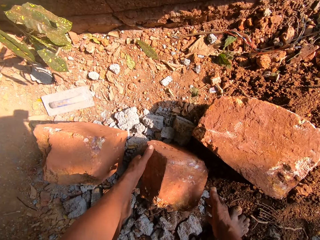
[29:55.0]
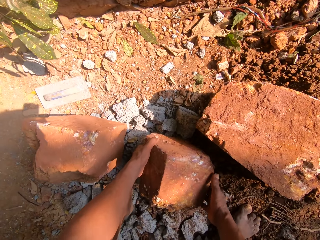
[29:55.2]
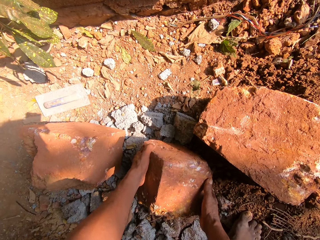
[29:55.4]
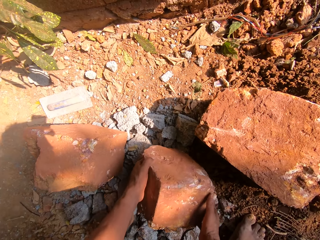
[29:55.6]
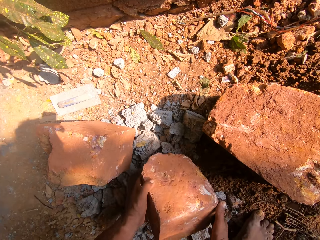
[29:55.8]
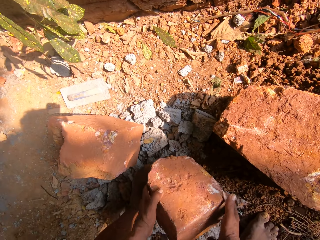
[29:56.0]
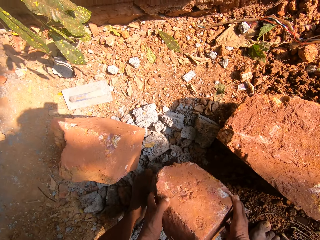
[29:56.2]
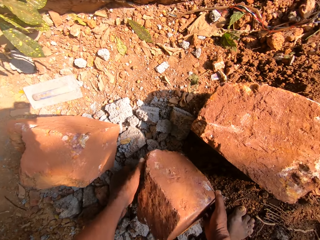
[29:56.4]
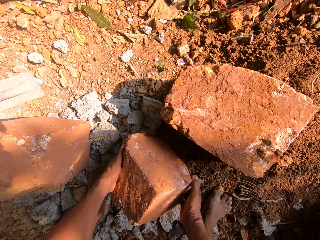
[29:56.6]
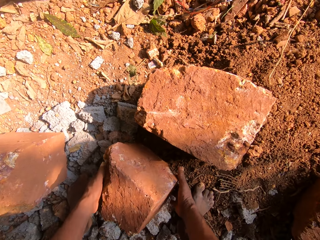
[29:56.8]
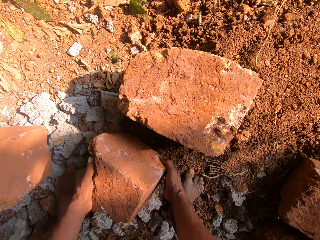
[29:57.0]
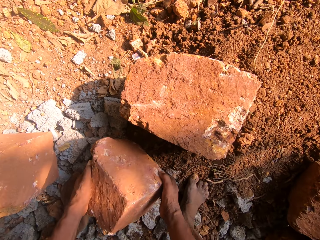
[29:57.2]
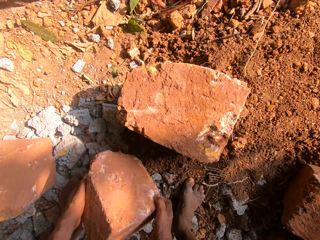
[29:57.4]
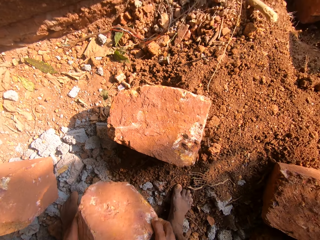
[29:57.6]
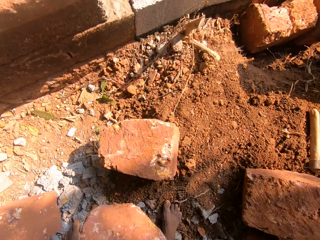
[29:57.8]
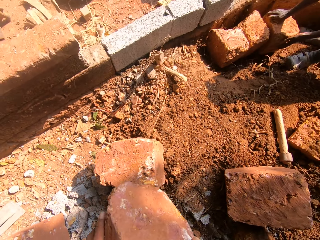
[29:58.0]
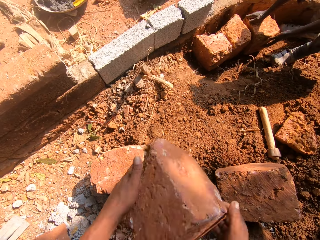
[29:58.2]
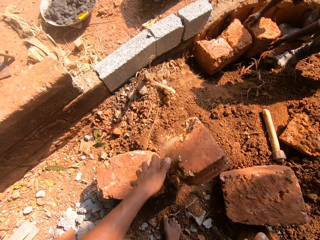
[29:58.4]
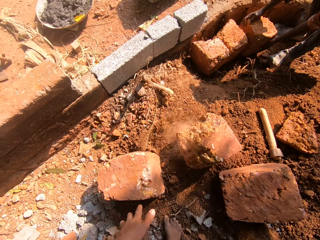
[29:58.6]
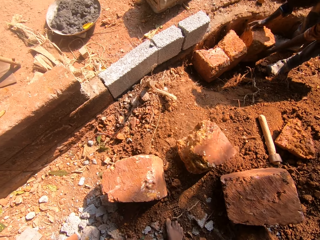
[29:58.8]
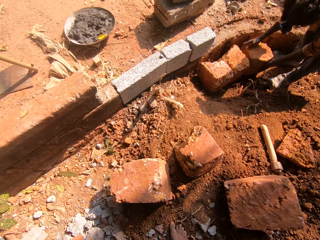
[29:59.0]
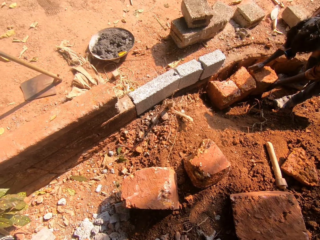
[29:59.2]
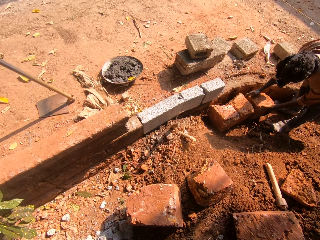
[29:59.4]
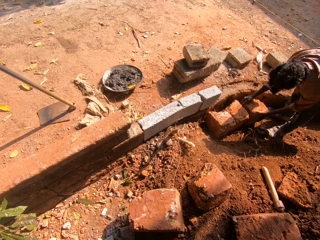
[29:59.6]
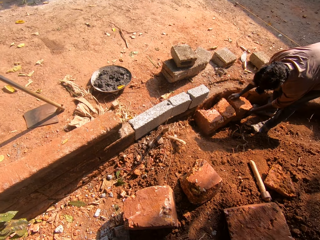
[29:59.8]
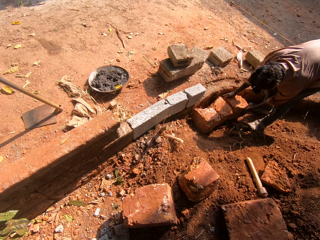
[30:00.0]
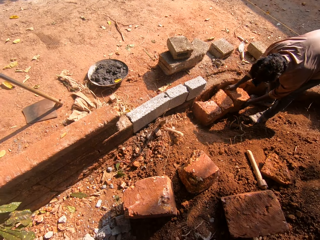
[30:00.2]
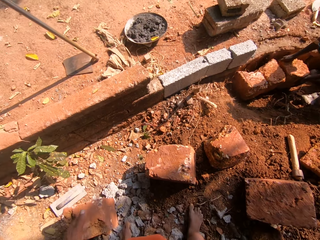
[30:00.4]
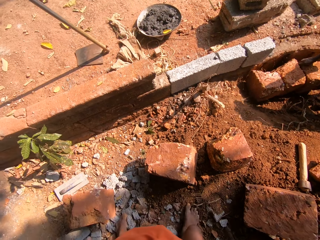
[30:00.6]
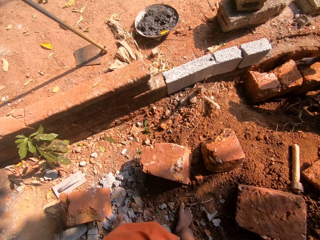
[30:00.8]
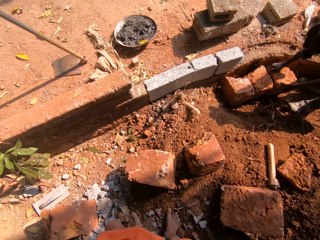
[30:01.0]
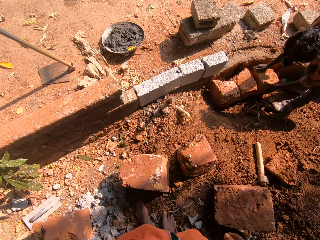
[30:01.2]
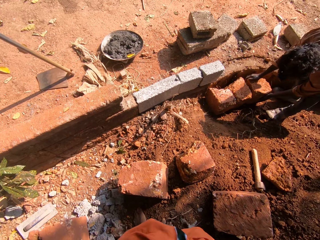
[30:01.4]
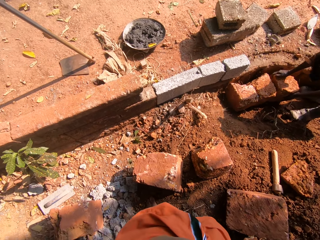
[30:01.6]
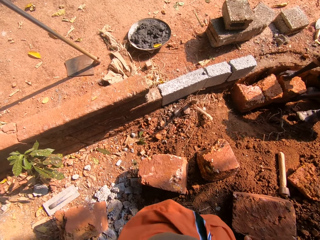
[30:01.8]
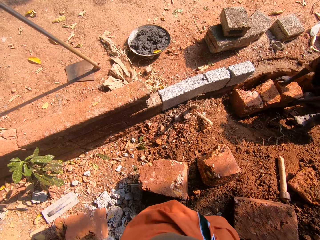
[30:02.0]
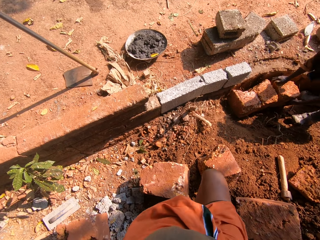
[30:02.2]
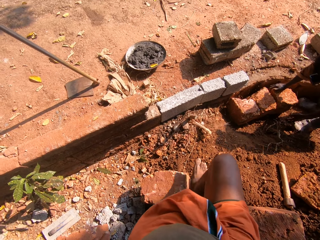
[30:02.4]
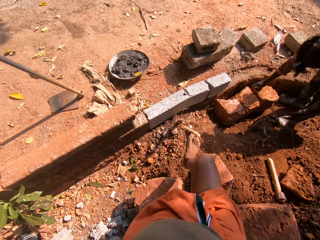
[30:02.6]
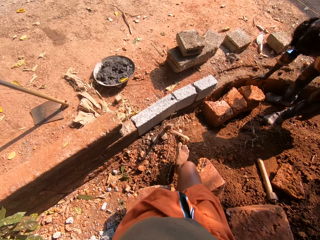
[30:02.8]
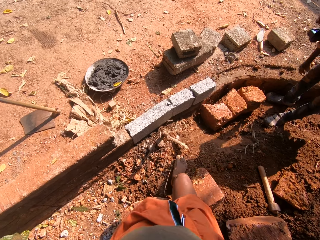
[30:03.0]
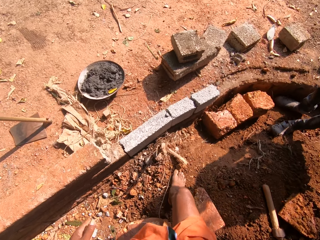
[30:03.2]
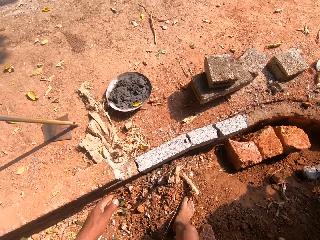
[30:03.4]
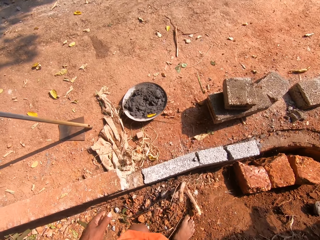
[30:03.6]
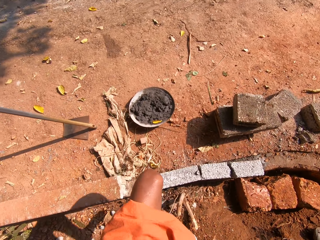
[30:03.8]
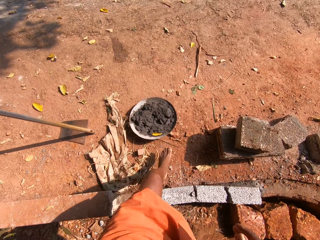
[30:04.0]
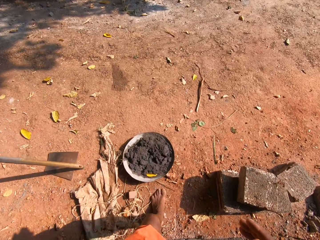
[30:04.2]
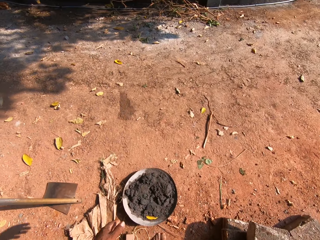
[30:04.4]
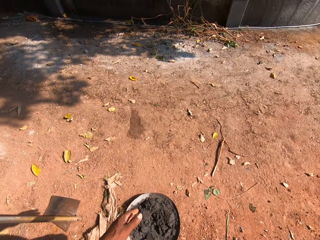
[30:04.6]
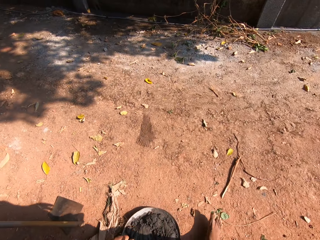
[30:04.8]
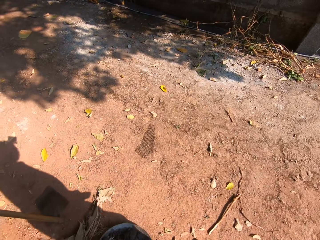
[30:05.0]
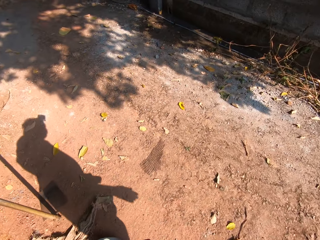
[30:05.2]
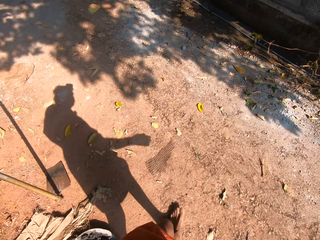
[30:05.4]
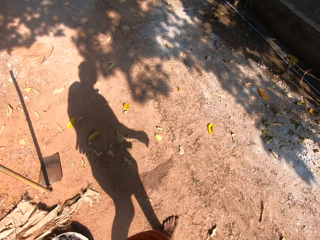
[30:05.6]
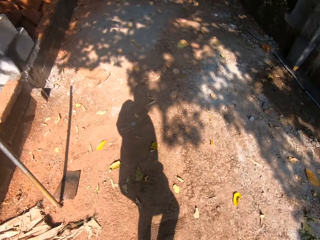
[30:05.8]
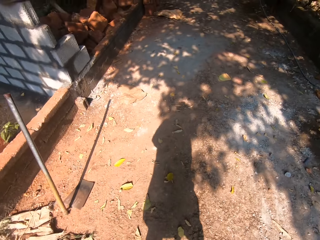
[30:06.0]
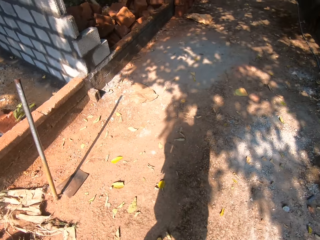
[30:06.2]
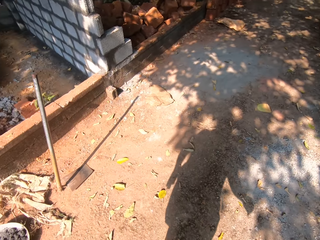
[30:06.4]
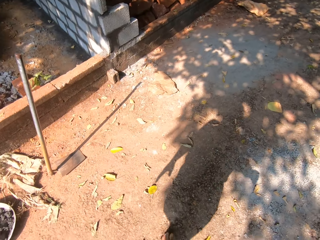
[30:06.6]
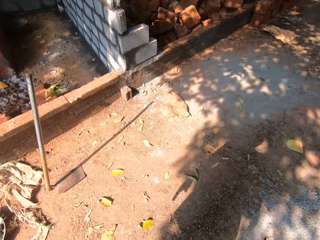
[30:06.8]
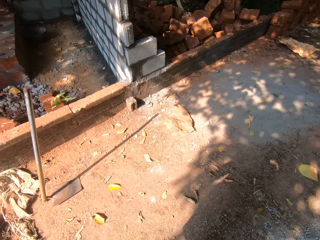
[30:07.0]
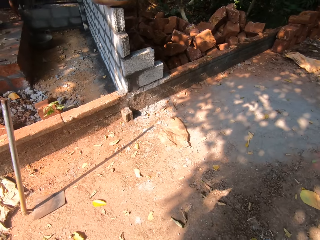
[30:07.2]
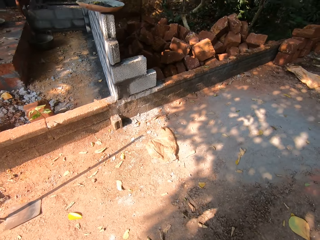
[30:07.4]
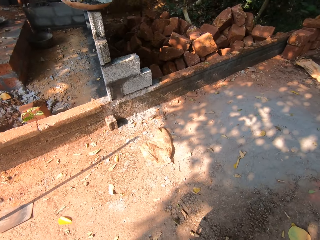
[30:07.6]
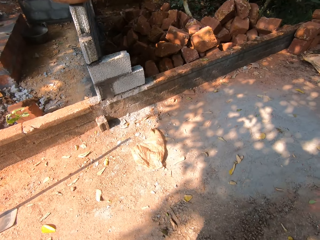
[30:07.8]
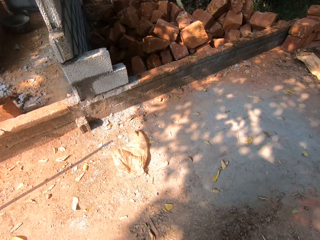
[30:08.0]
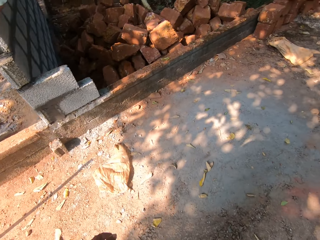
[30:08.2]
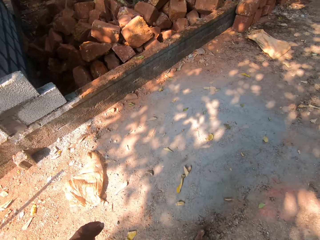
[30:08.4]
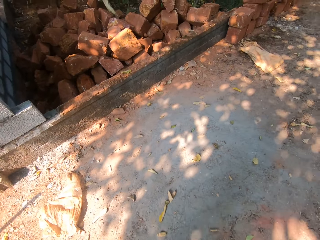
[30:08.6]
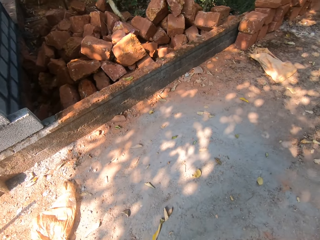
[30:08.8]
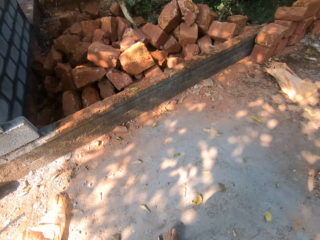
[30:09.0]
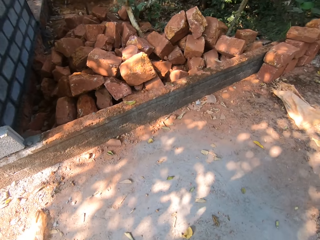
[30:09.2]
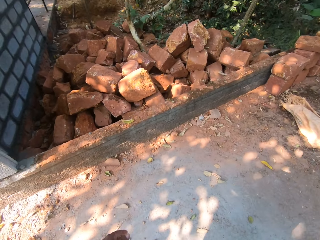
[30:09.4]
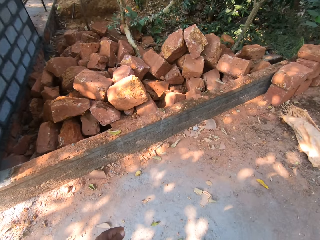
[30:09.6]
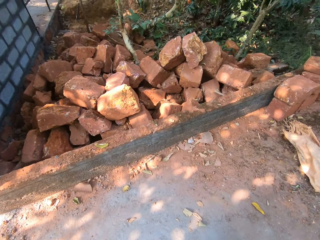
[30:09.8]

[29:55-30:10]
The camera wearer grabs a brick from the floor with both hands. They lift the brick from the floor with both hands. The man adjusts the brick with both hands. The camera wearer drops the brick on the floor with both hands. They carry the brick. They walk towards a brick storage area.

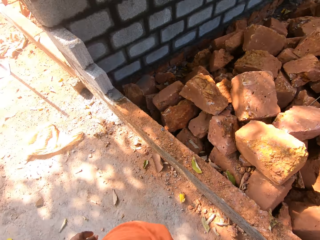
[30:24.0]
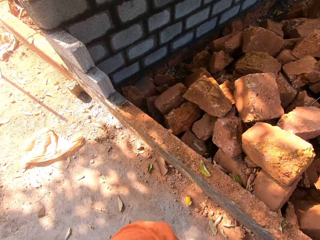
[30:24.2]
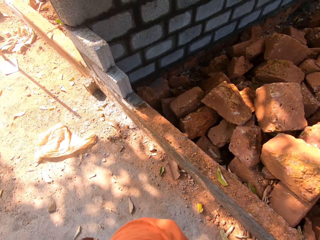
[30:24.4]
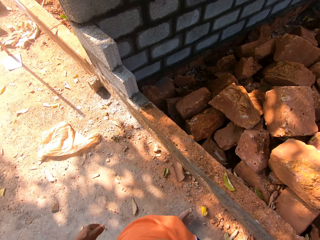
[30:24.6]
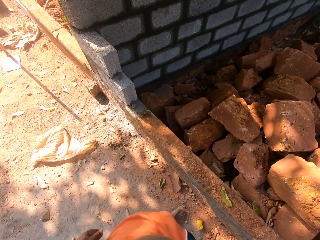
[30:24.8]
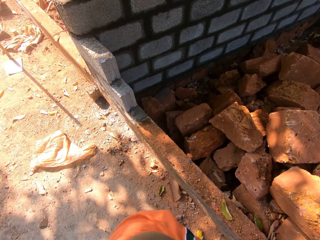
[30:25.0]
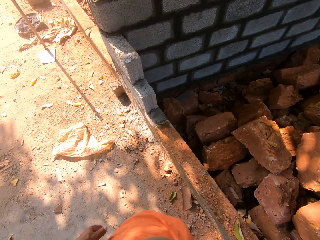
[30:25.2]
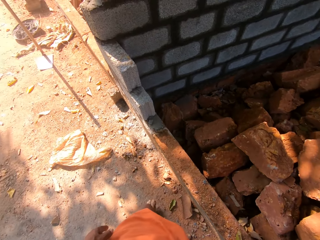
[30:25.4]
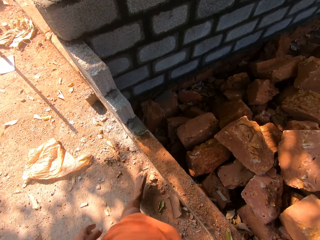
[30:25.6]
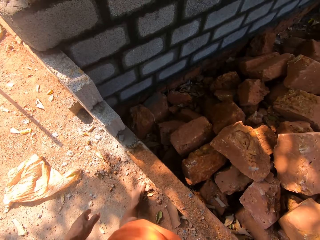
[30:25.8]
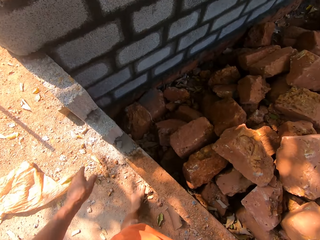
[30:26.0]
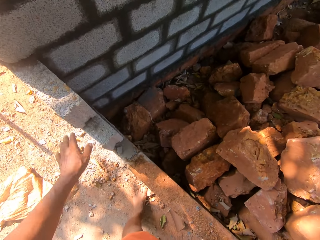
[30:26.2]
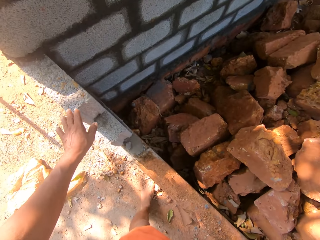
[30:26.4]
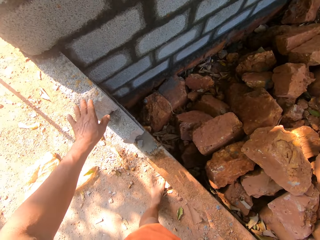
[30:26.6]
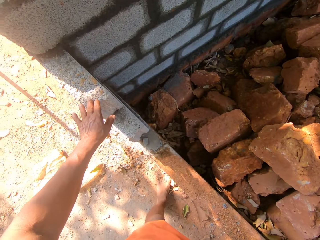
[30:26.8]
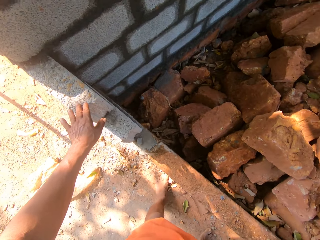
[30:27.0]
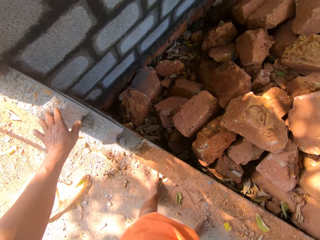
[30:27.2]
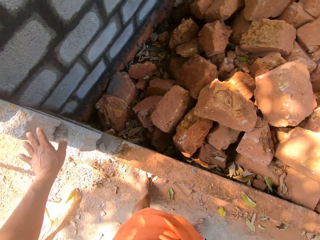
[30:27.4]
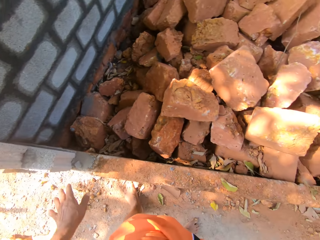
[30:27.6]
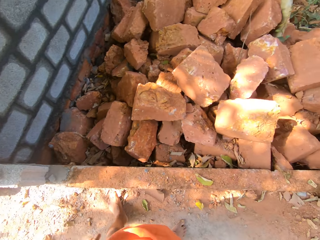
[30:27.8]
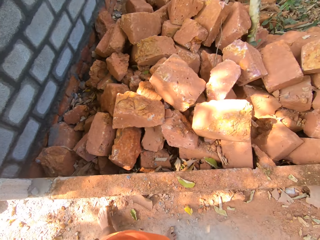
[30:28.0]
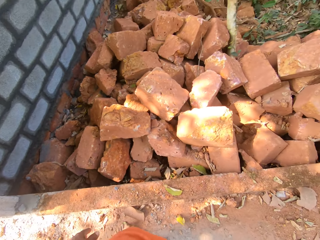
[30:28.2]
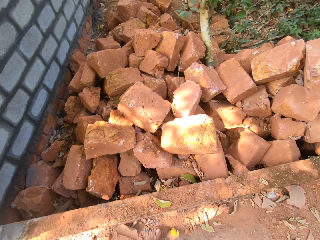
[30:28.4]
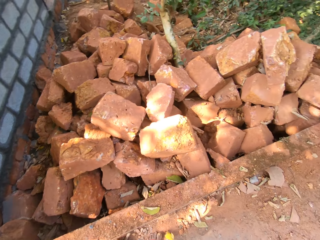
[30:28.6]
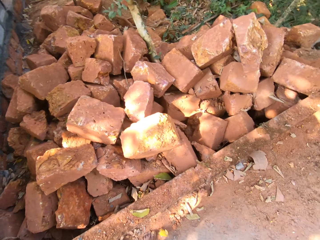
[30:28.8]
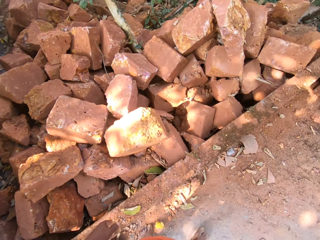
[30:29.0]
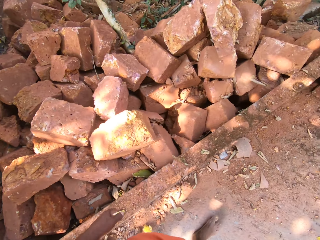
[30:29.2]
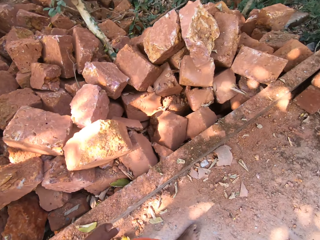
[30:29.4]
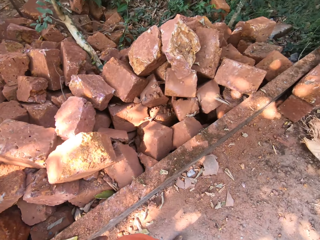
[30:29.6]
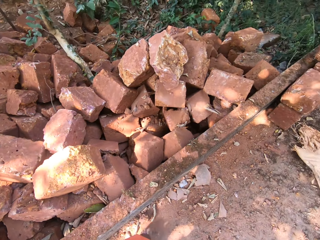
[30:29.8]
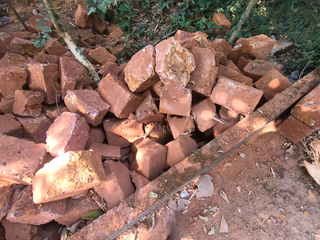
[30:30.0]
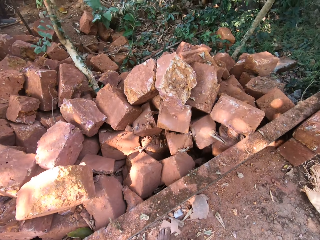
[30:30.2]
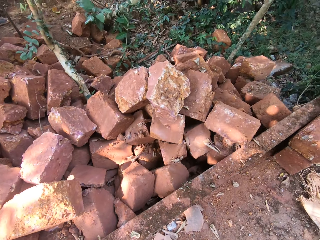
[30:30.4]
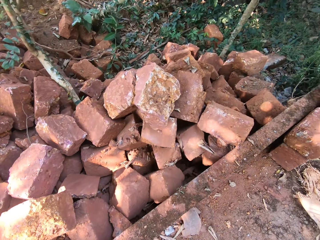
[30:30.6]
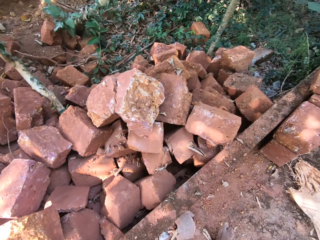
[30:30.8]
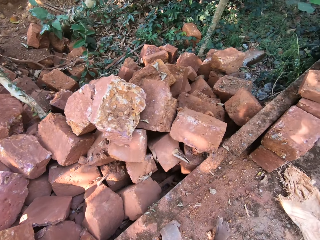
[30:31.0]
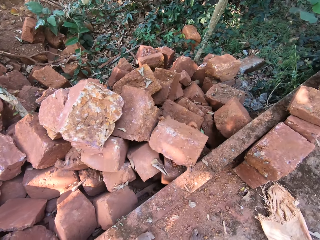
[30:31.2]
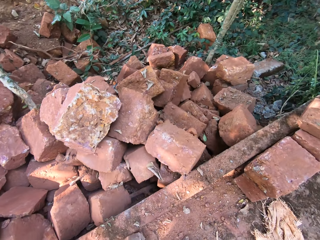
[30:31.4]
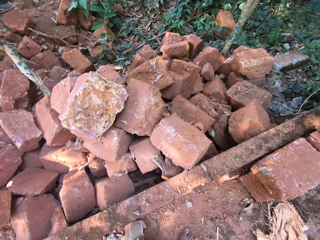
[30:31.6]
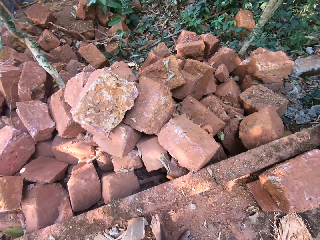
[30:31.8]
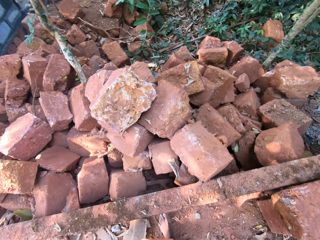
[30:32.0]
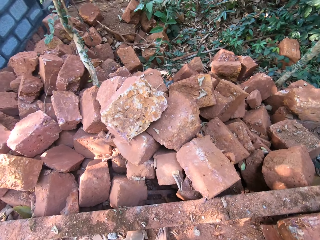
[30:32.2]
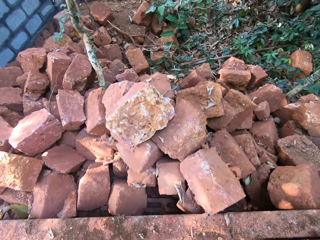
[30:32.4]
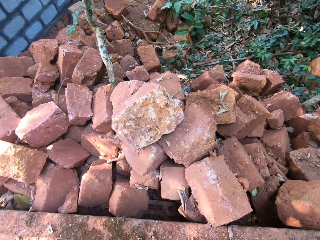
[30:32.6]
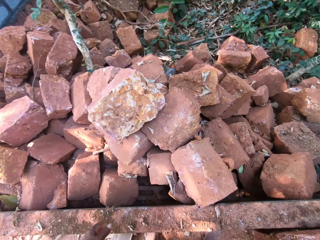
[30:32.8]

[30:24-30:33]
The camera wearer touches a wall with his left hand. He drops his hand from the wall.
